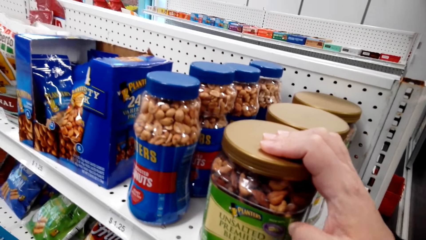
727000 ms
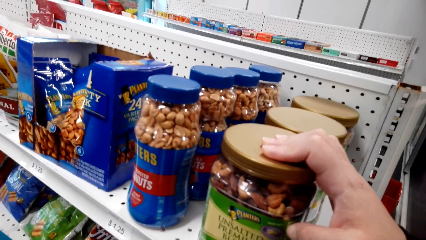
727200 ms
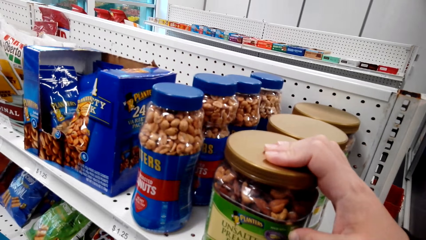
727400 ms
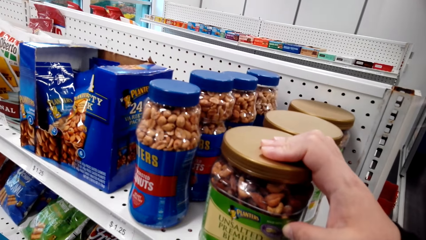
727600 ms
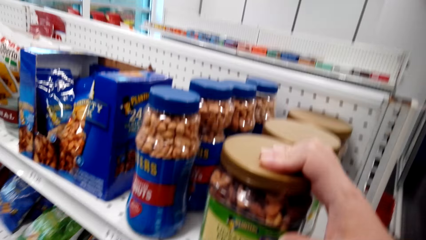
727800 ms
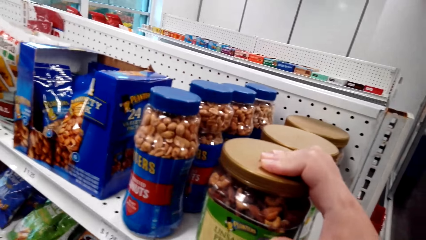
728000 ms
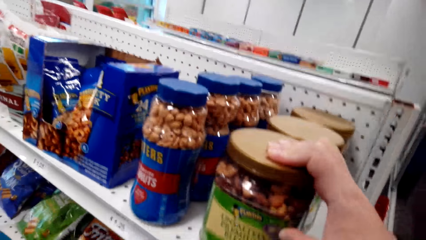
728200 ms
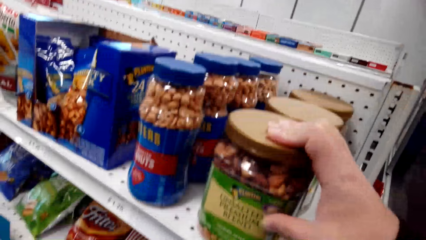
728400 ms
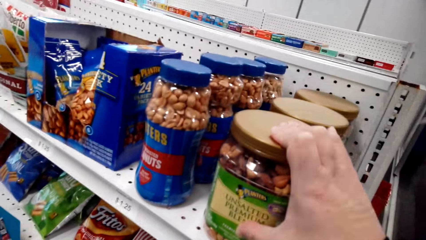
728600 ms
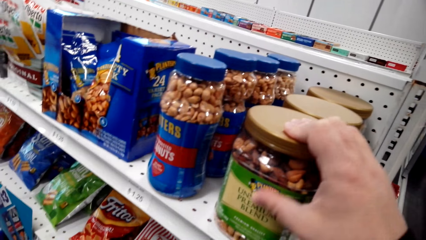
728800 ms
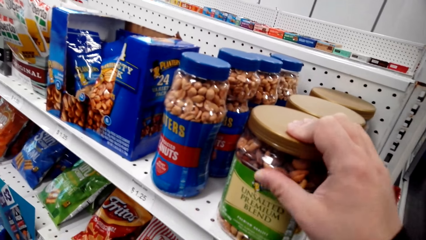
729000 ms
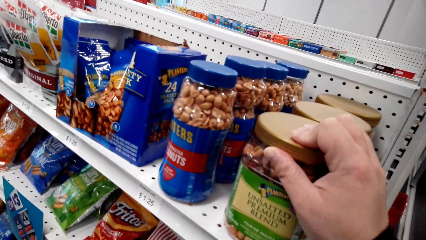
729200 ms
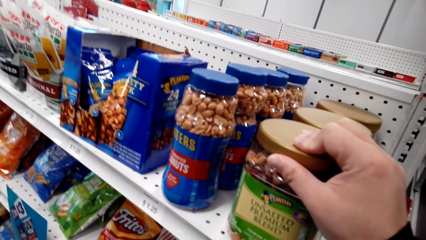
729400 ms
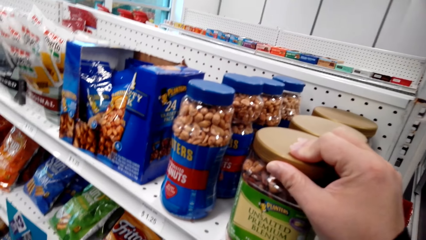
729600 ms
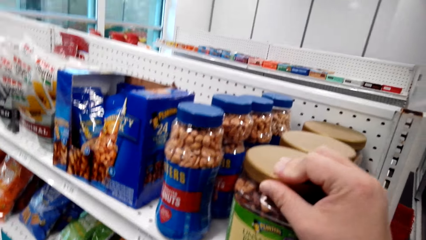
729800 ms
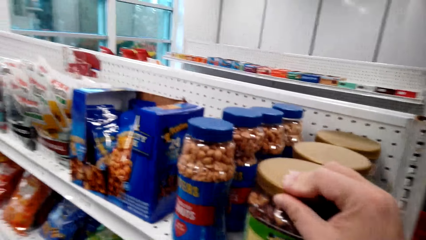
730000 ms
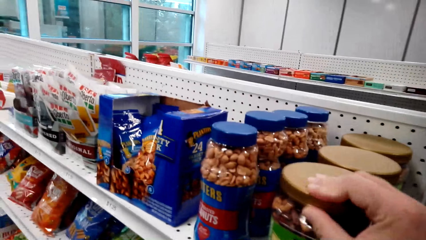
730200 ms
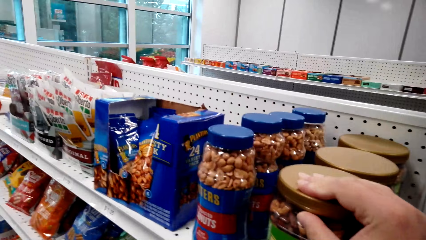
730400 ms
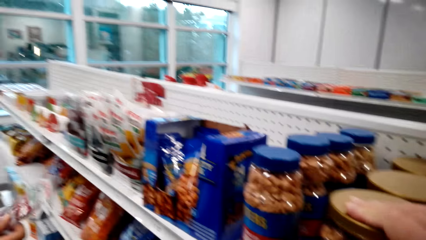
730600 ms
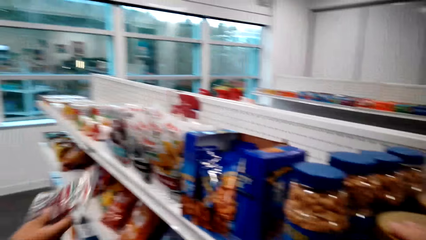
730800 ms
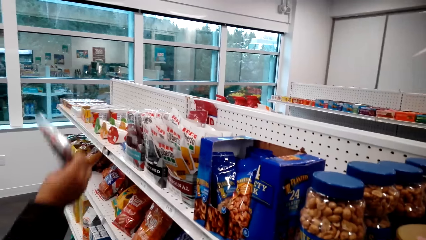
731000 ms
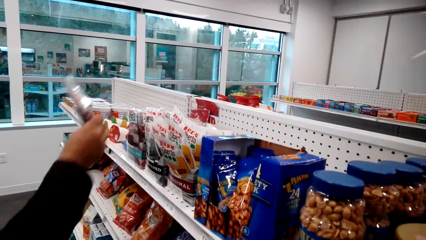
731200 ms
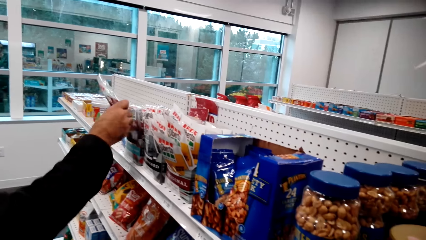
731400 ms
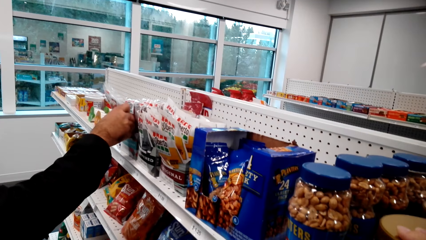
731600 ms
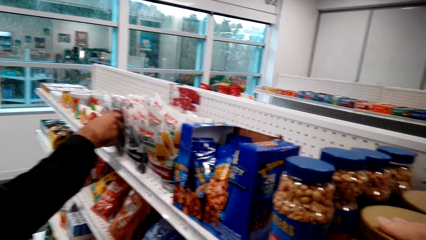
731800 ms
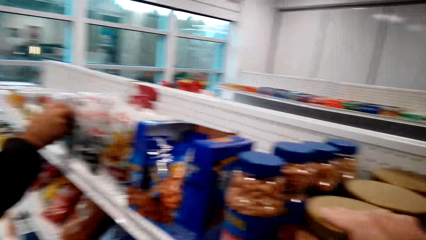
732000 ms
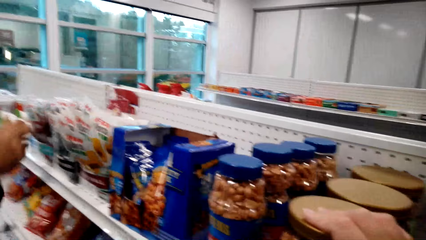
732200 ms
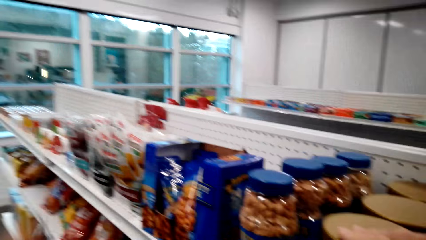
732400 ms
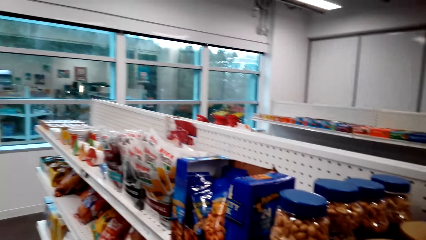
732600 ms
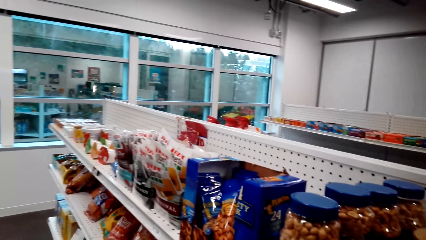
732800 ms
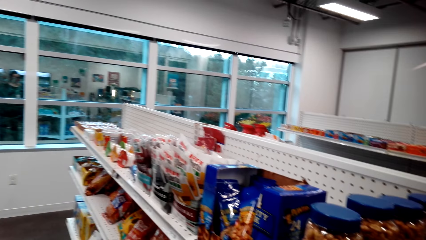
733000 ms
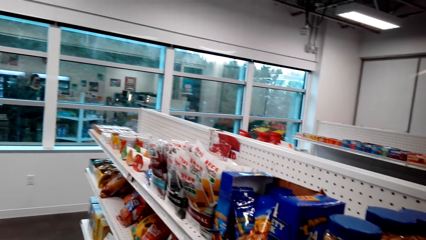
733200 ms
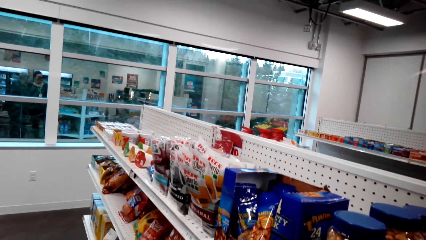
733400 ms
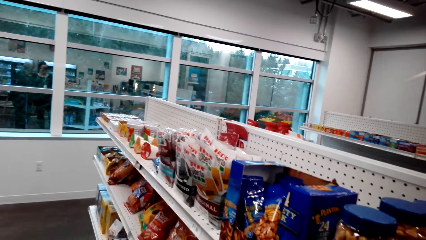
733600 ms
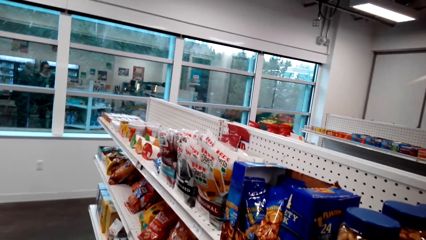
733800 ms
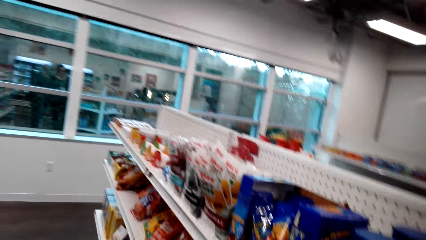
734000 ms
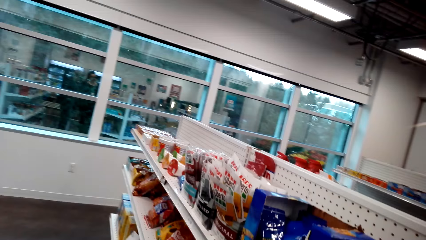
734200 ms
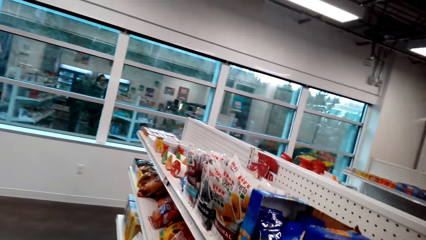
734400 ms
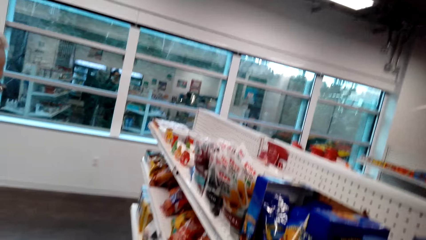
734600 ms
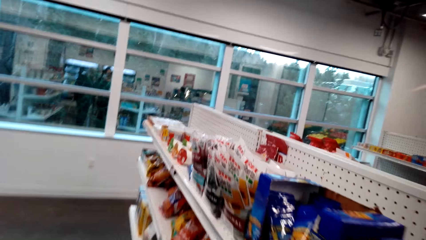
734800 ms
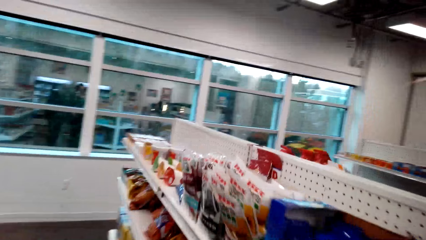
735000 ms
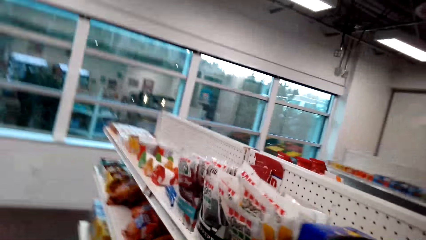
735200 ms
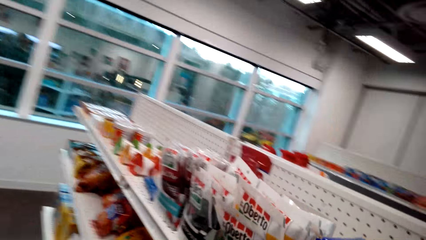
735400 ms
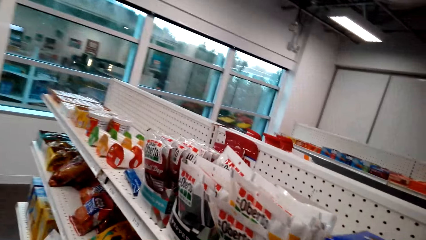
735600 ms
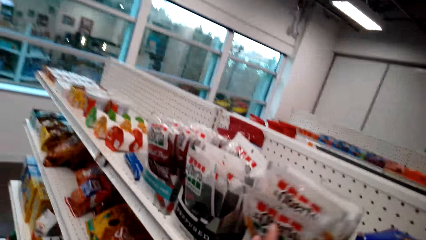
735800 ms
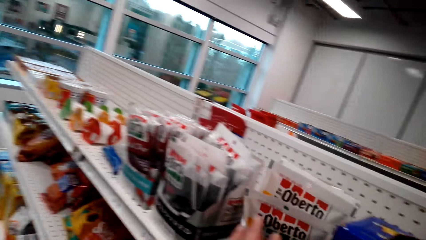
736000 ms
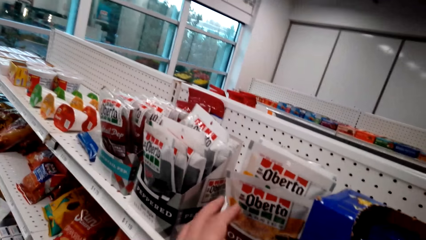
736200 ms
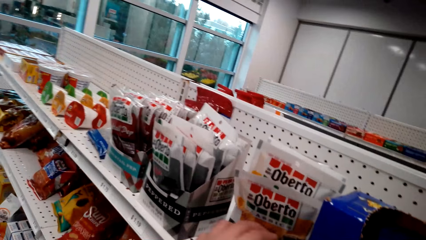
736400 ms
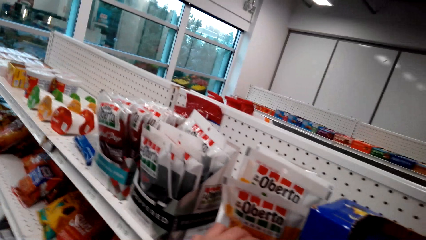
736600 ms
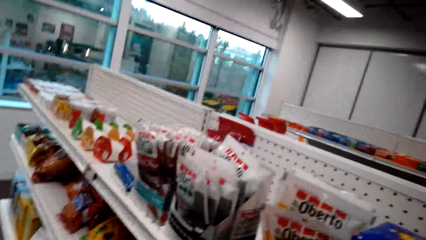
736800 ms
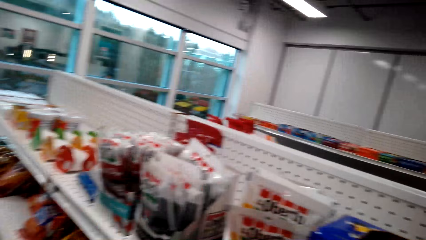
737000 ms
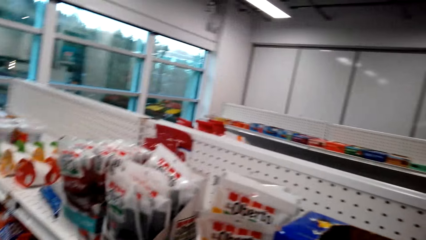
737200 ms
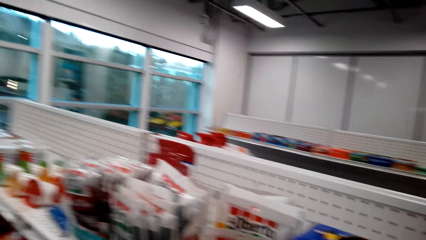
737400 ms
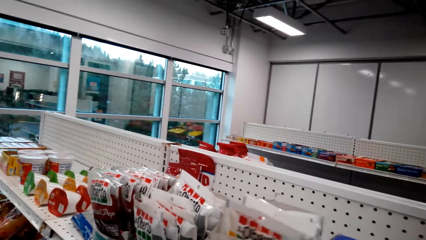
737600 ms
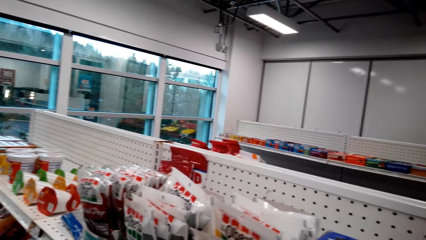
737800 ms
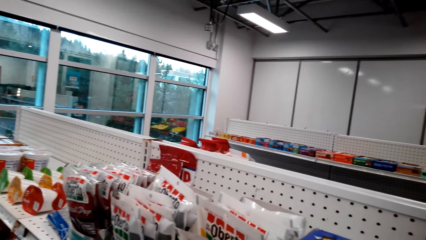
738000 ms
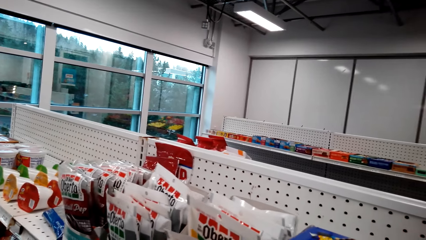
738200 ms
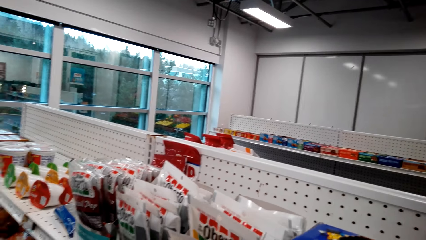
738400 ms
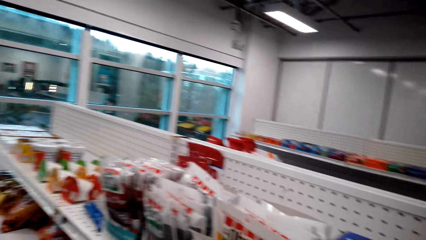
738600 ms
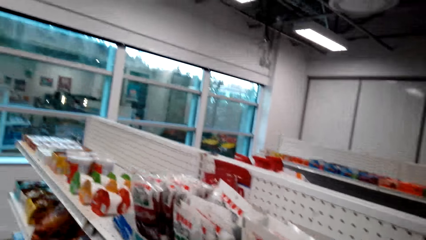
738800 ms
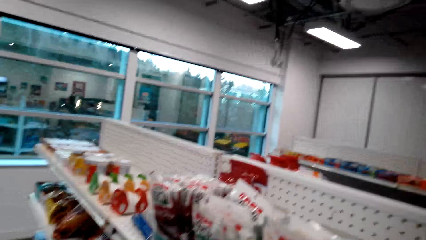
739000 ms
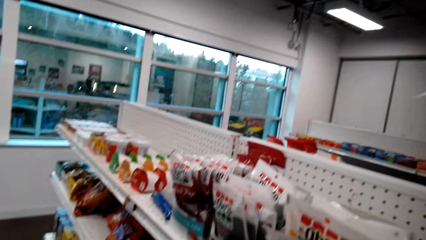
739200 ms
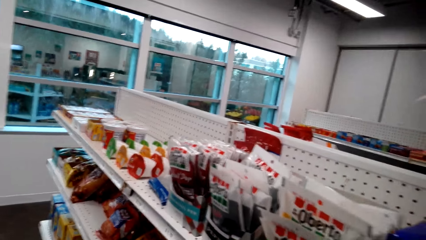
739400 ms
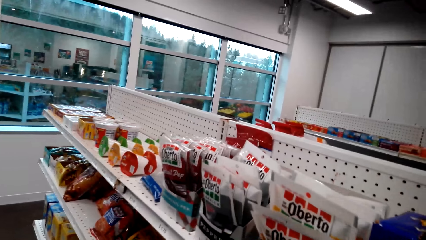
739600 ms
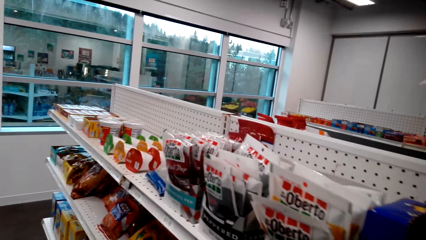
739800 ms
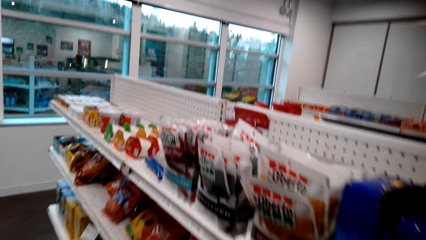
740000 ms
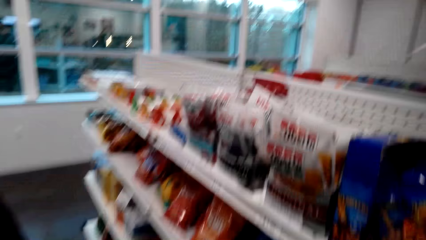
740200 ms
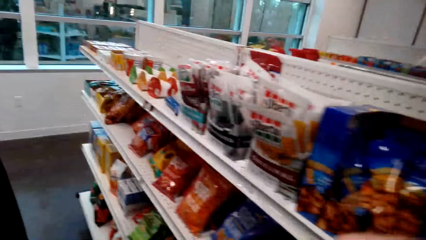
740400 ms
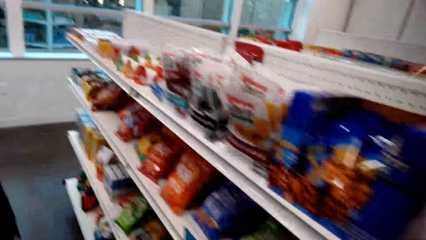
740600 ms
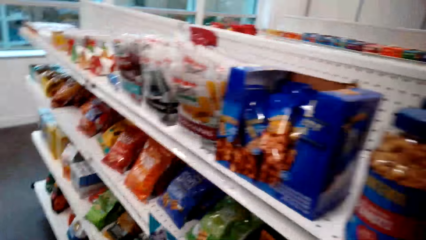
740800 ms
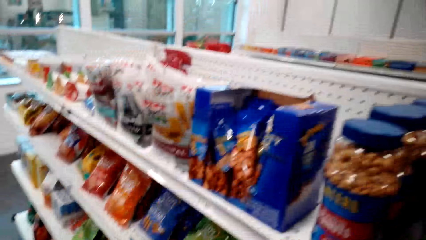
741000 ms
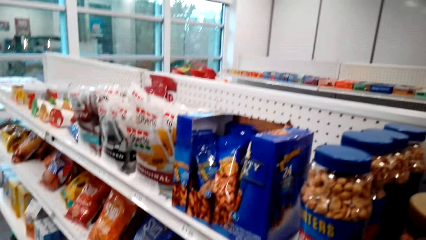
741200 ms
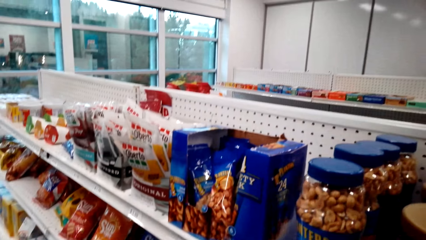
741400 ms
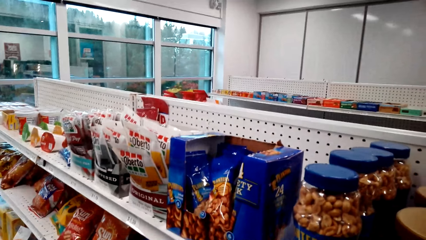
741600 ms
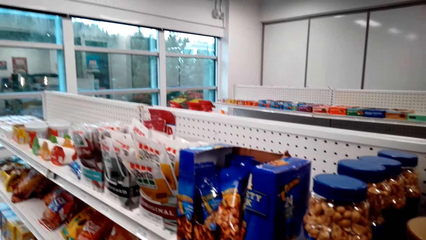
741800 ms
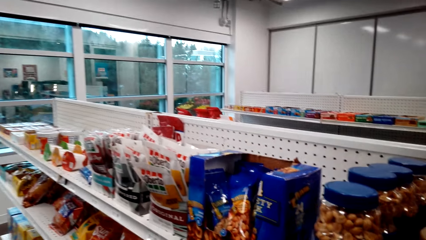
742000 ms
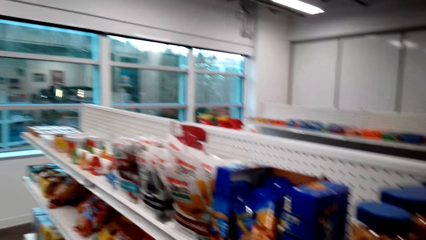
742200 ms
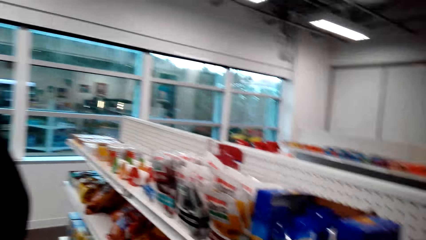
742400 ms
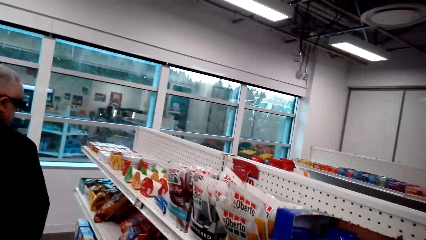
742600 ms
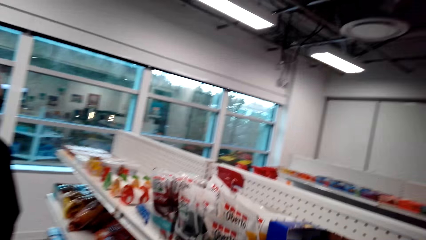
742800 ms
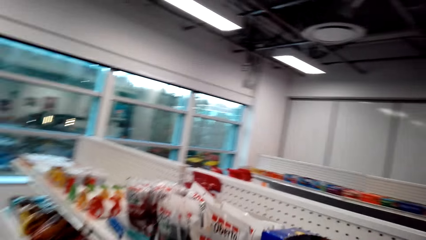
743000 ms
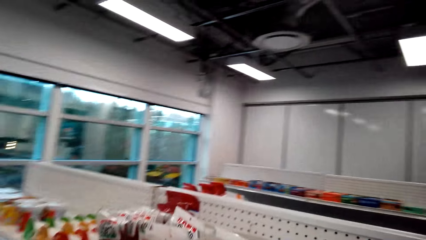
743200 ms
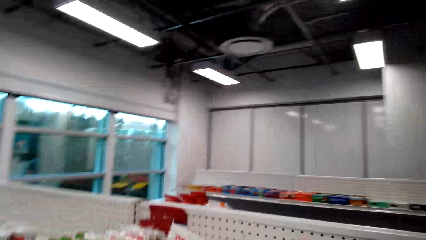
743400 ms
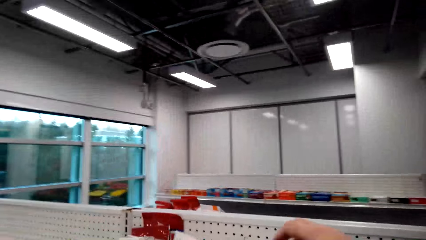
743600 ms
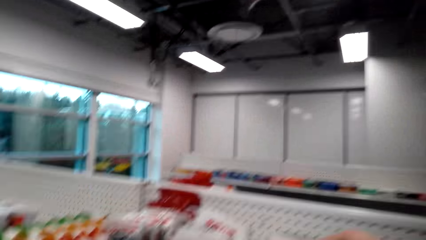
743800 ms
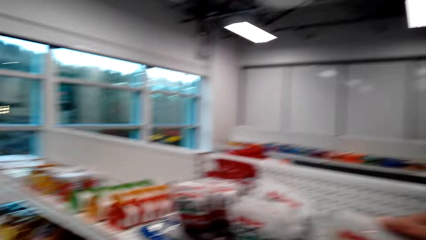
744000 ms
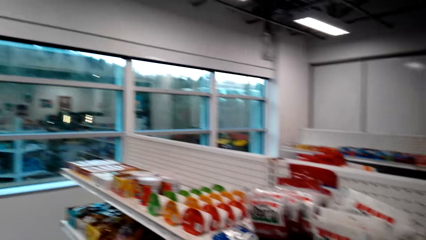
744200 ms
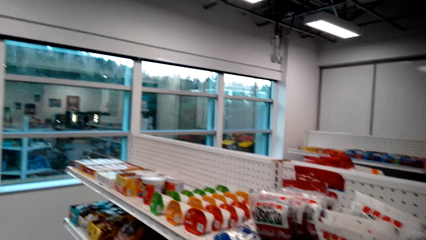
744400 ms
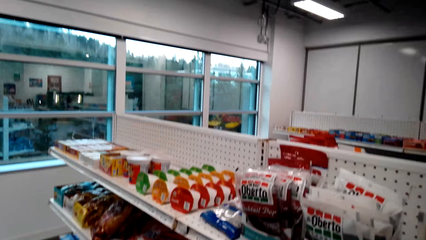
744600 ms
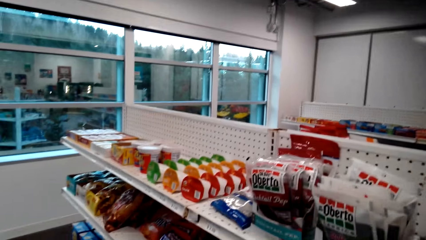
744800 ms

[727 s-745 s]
A man places a pack of something on the shelf. The camera wearer checks the jerk beef. They point at a pack of something on the shelf. They move packs of sausages on the shelf. They talk to the man. The man walks around in the store.
